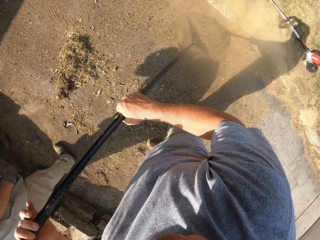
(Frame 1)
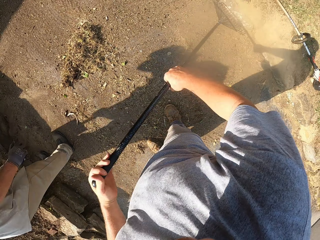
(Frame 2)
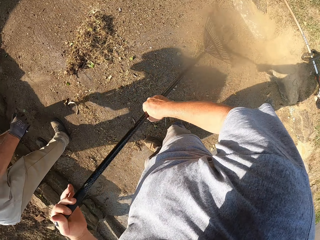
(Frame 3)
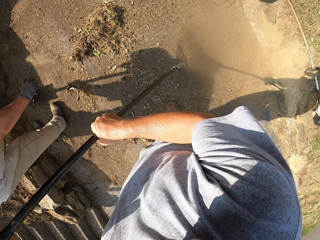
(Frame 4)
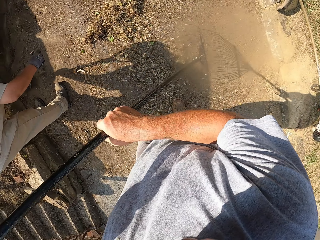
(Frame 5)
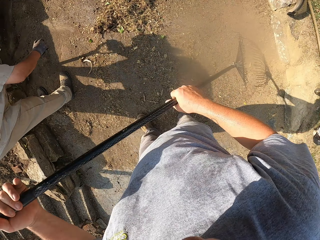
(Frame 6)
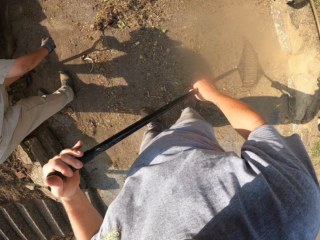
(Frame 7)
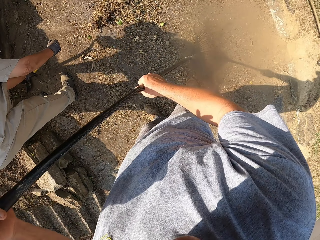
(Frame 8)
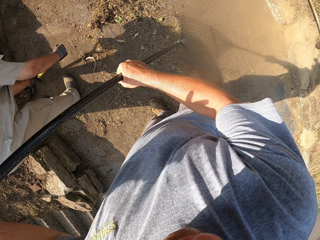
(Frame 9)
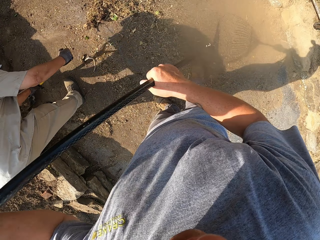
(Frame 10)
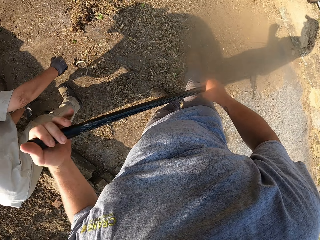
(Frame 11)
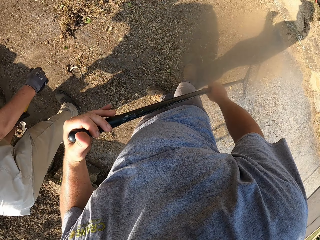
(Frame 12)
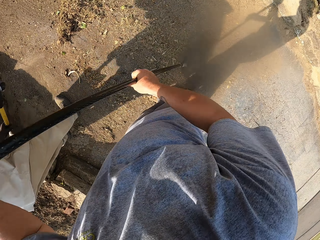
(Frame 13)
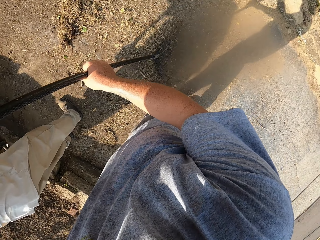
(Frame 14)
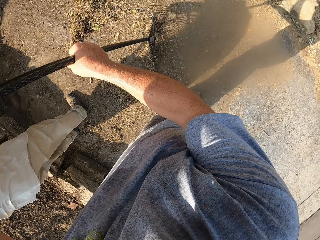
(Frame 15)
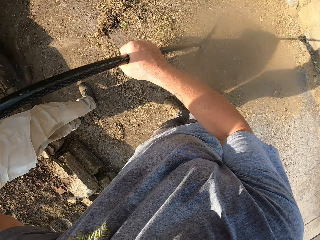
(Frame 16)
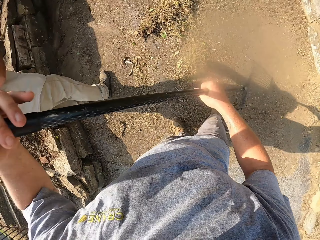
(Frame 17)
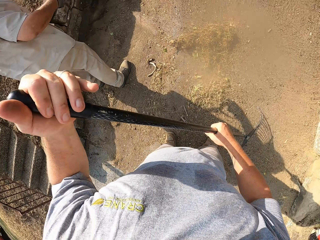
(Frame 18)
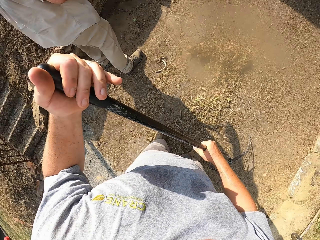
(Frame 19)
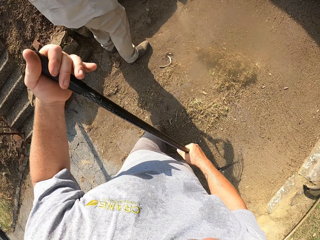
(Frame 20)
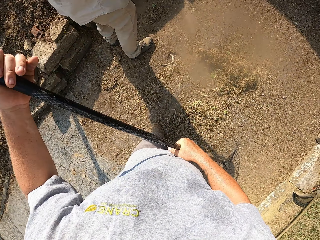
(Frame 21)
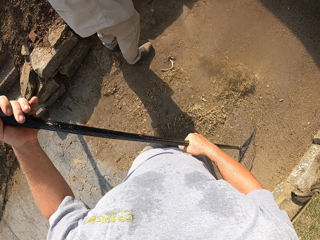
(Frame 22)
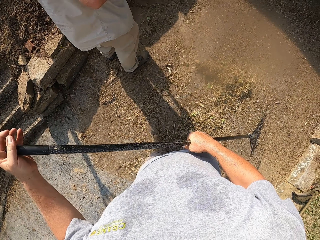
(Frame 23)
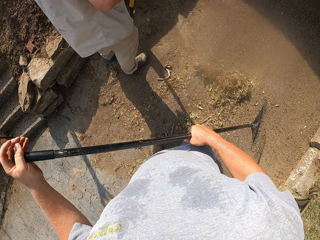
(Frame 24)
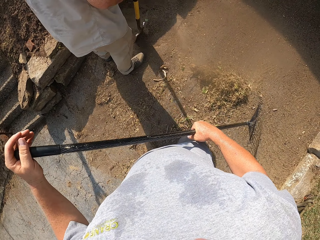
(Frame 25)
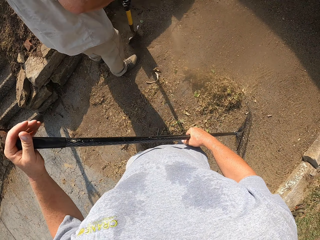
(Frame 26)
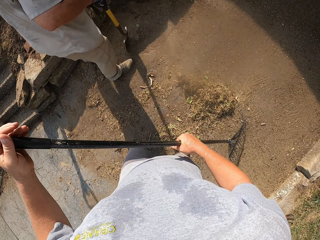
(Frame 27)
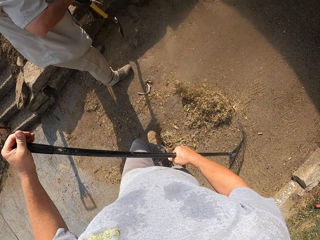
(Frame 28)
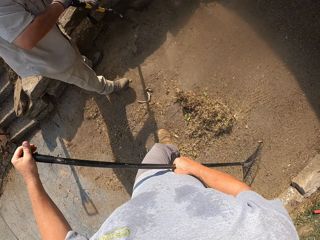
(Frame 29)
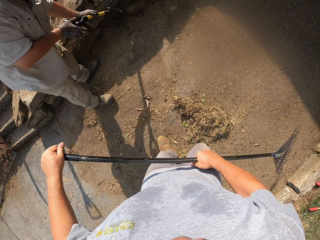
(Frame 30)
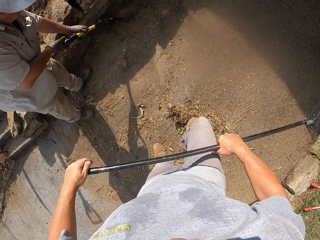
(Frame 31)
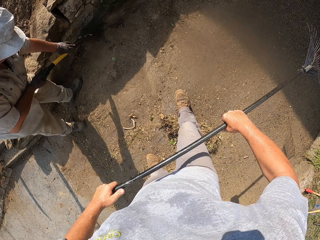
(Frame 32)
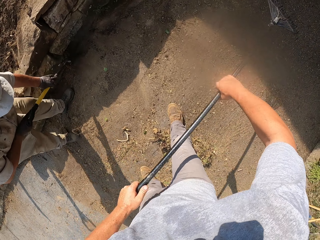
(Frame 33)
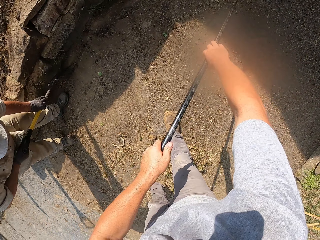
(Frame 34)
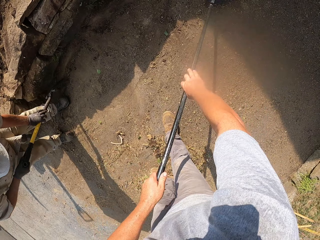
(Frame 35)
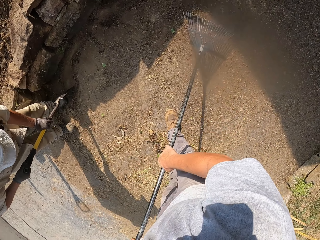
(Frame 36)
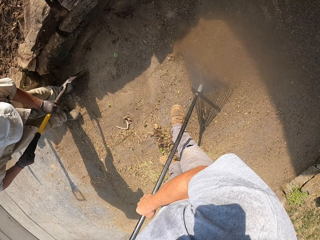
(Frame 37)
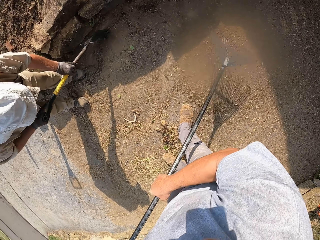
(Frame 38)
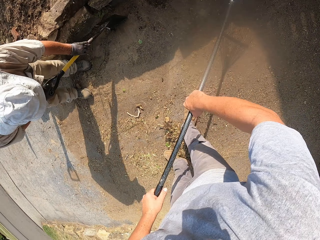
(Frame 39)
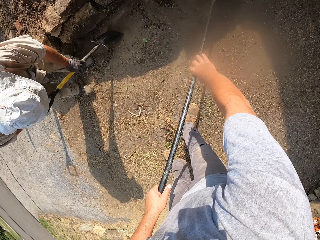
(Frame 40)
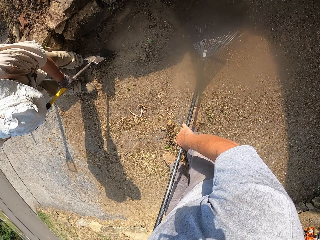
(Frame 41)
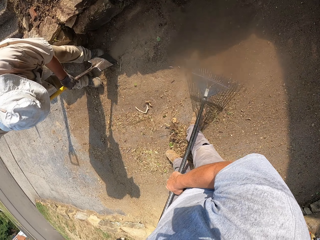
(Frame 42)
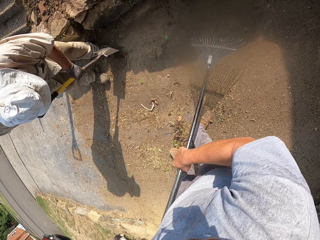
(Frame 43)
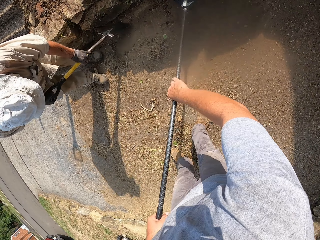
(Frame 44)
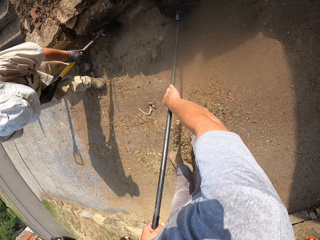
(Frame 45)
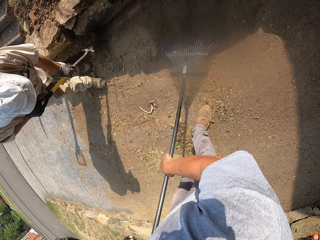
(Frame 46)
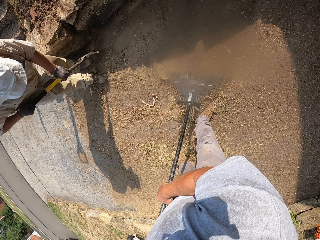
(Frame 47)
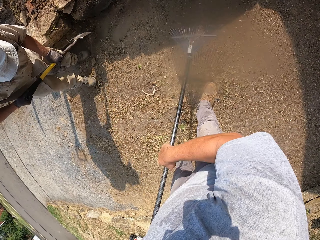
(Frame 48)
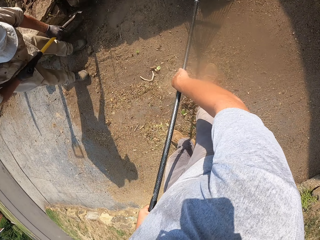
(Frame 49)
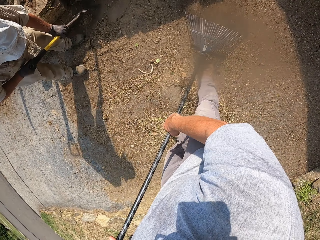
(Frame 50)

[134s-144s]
The camera wearer looks around. They sweep the compound with a rake.

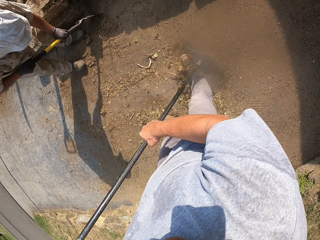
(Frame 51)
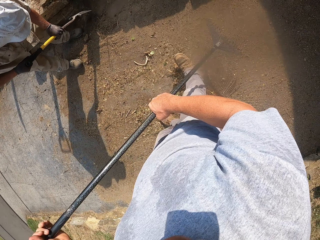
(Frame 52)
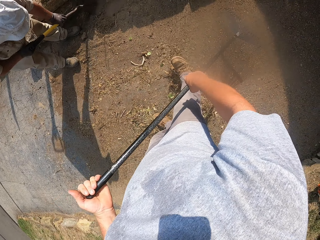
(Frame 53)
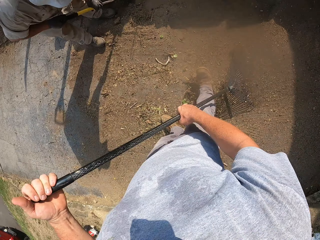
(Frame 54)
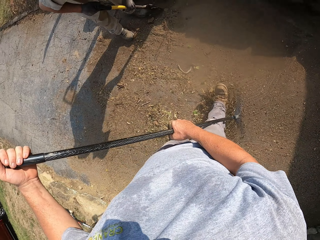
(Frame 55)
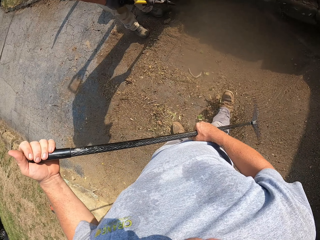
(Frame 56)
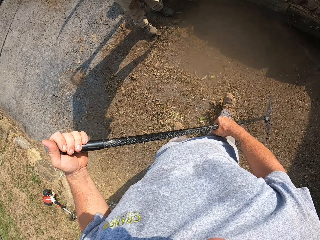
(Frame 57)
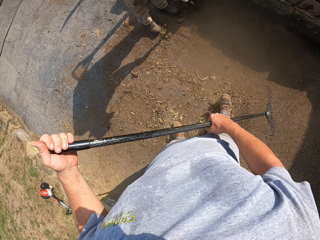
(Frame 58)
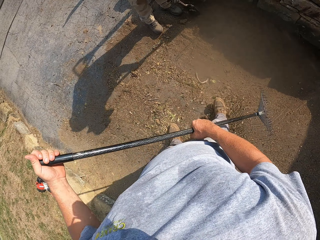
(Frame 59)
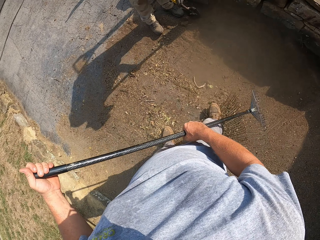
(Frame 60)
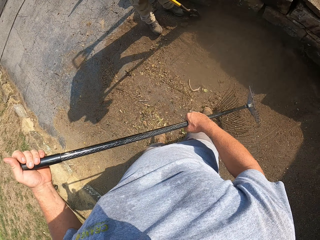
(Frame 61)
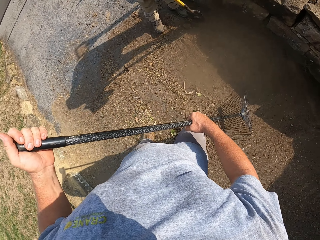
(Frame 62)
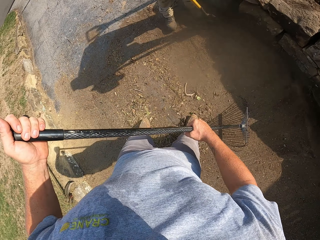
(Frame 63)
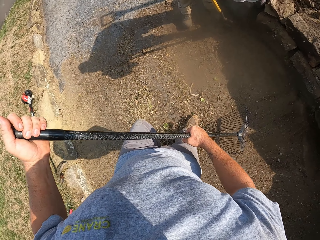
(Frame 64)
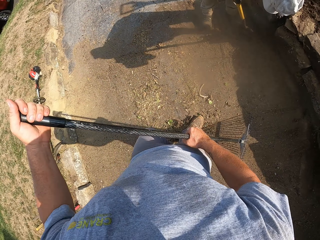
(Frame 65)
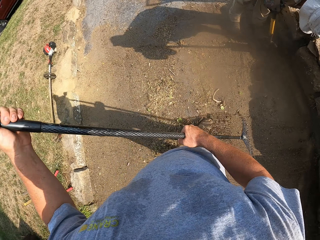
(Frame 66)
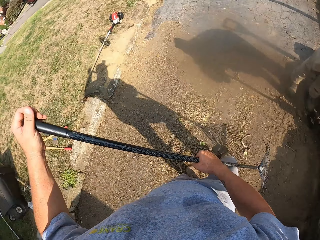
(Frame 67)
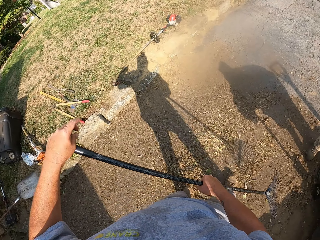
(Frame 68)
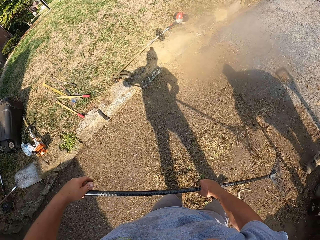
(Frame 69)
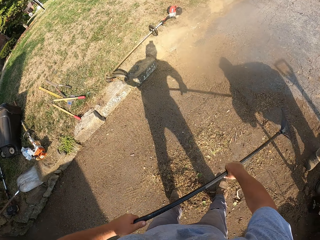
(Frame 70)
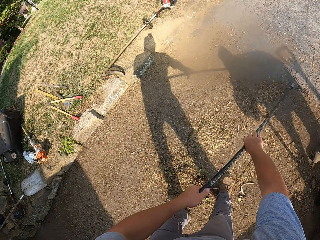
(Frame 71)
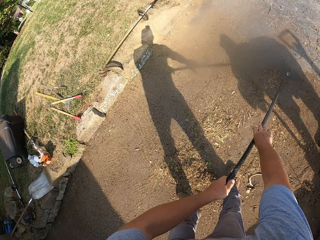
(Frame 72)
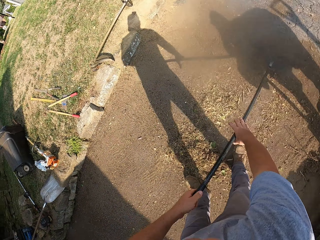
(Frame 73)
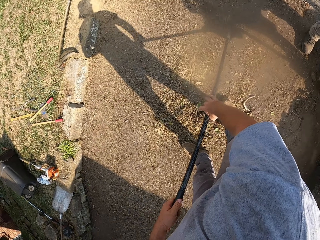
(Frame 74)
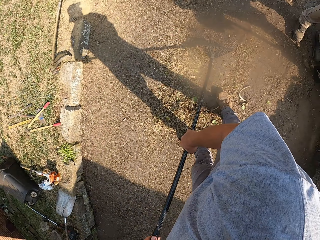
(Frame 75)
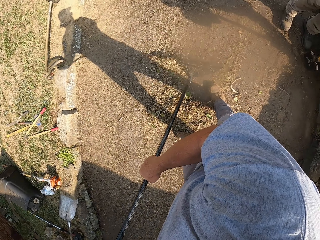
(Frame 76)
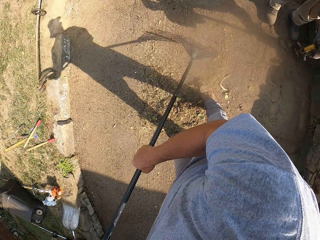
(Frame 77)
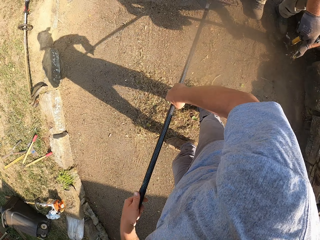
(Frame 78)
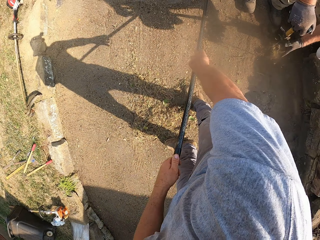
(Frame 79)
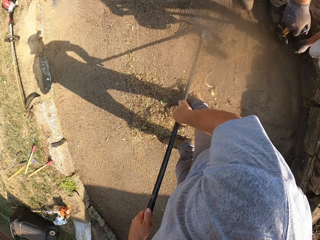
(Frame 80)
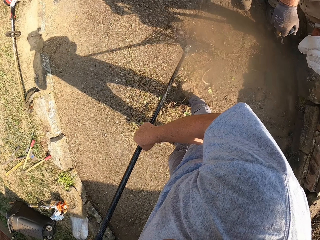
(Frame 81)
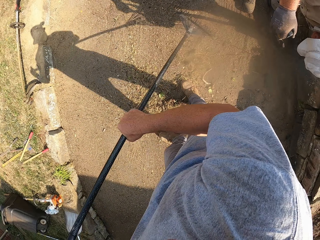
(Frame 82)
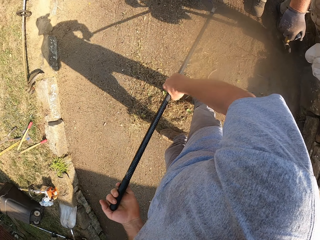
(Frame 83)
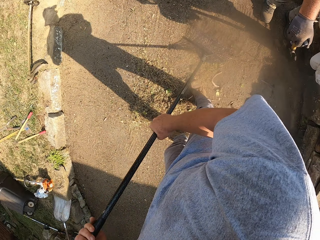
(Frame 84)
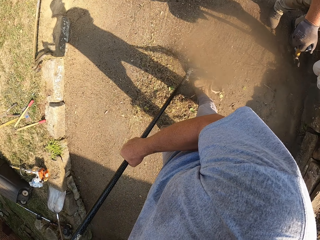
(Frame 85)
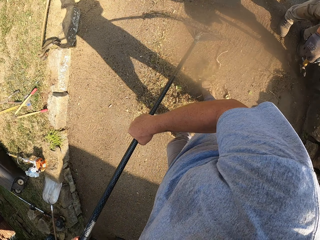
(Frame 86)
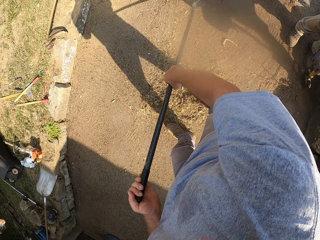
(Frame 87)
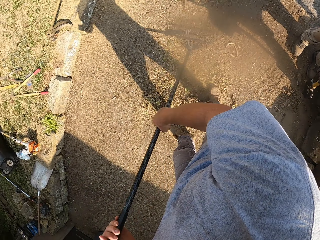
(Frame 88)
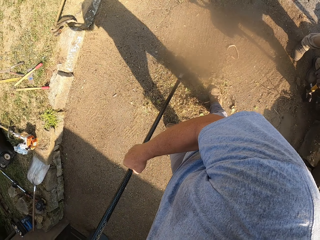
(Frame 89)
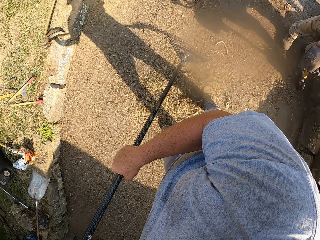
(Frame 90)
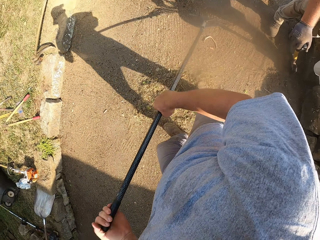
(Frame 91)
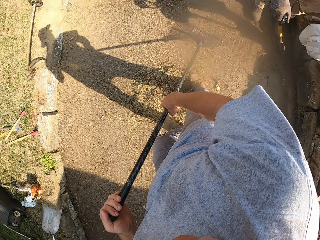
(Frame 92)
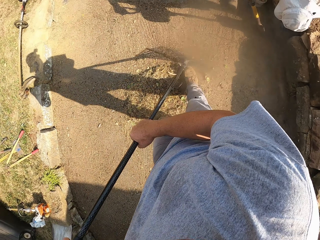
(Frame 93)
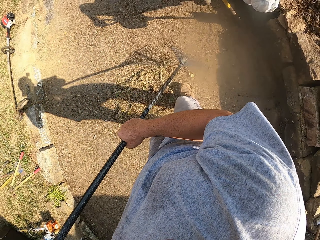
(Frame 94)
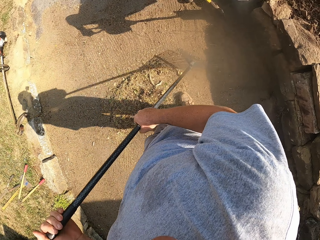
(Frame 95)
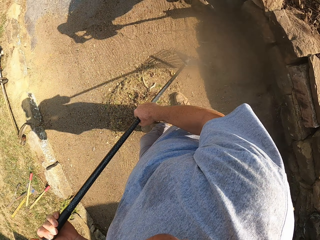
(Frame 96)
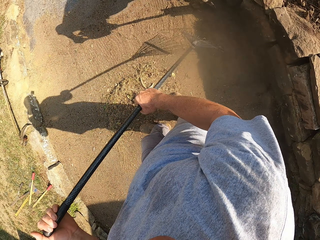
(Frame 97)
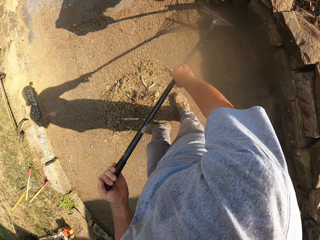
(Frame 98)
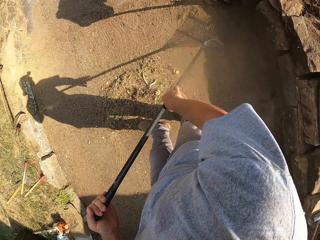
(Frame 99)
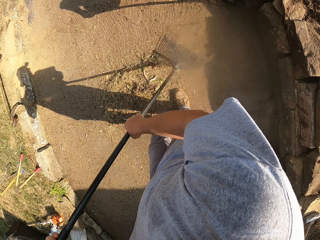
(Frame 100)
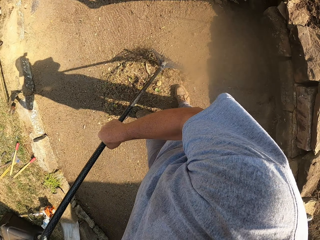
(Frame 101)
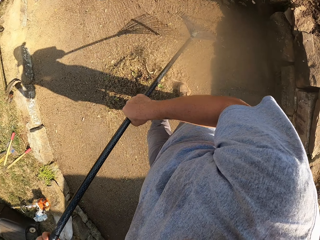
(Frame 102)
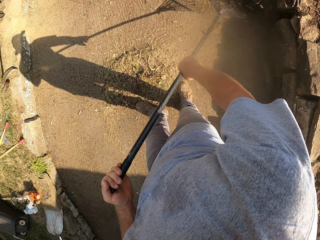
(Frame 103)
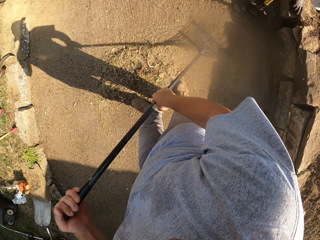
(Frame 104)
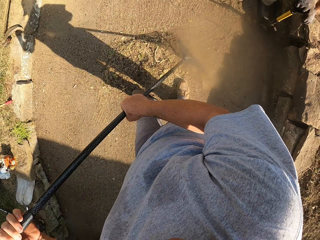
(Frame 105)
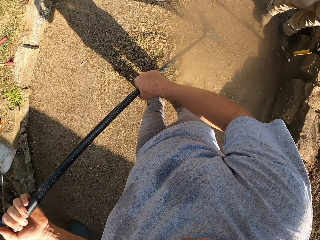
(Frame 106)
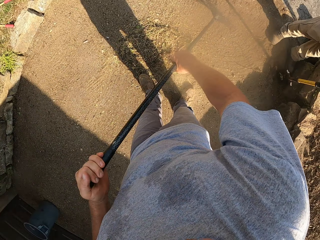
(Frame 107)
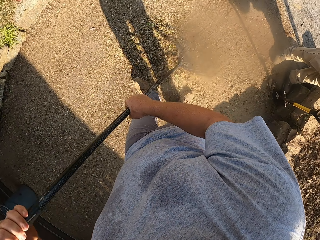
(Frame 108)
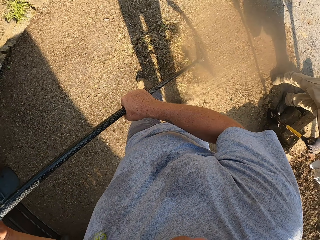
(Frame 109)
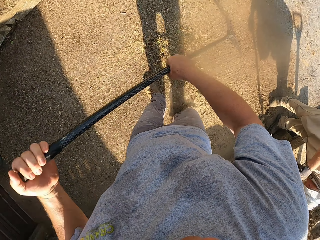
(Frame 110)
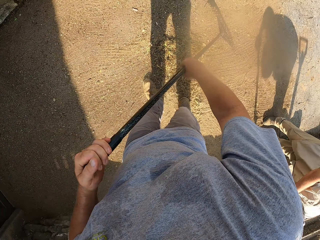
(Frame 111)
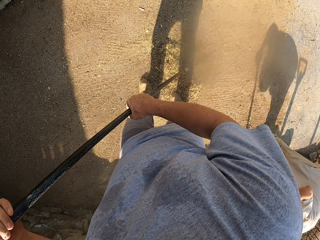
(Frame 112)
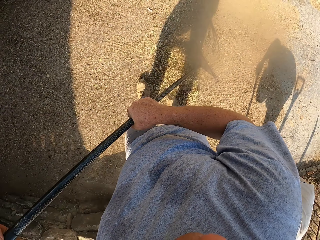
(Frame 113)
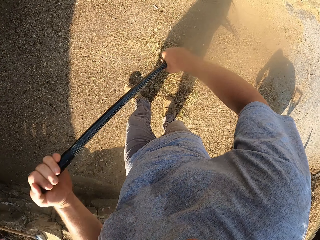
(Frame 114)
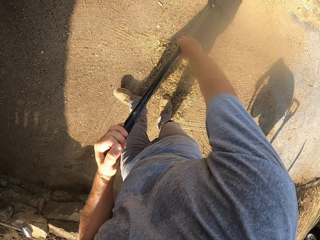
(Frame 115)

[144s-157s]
The camera wearer looks around. They stand up on the footpath. They sweep the compound with a rake.
